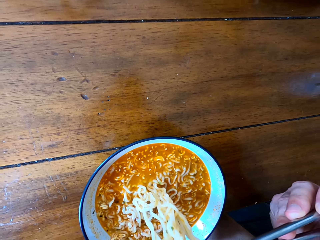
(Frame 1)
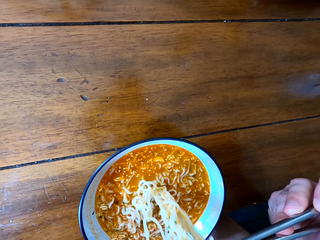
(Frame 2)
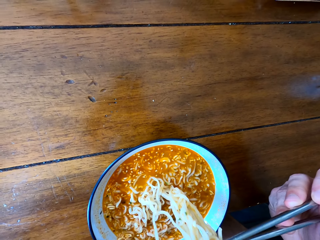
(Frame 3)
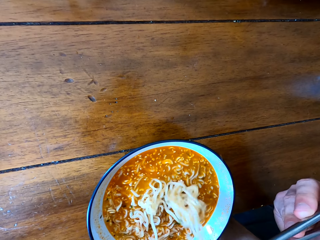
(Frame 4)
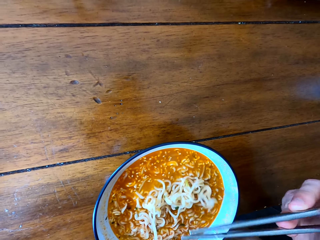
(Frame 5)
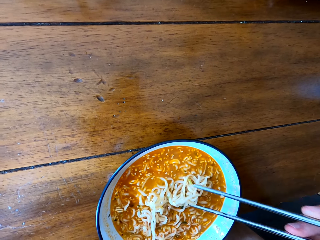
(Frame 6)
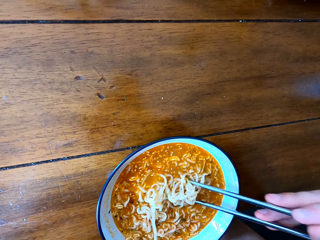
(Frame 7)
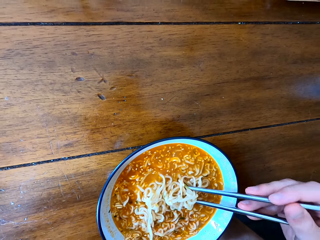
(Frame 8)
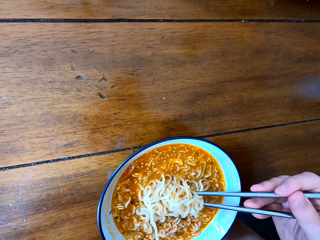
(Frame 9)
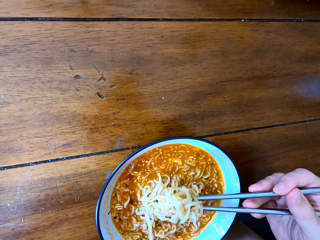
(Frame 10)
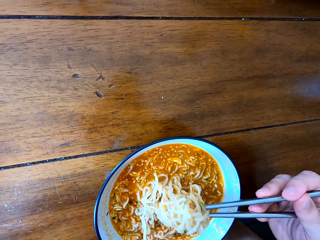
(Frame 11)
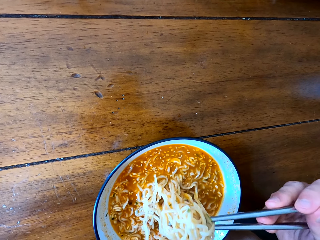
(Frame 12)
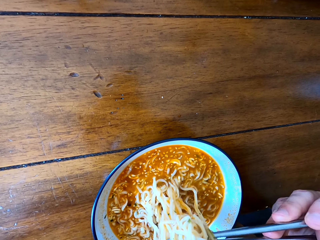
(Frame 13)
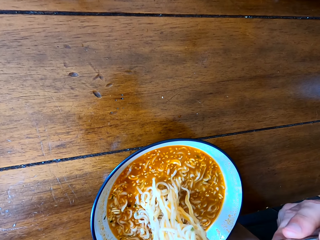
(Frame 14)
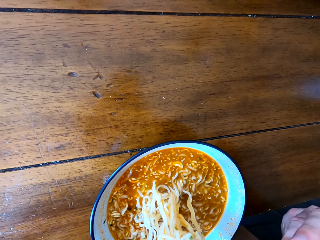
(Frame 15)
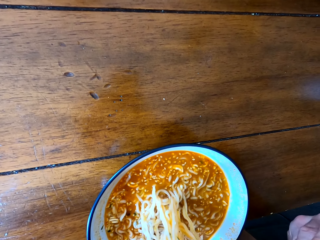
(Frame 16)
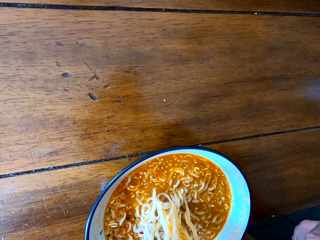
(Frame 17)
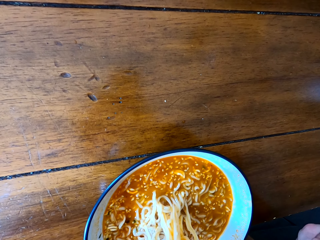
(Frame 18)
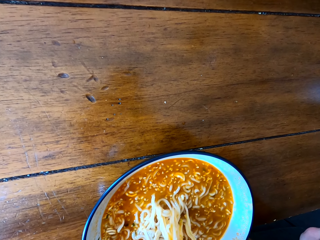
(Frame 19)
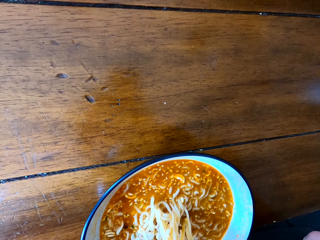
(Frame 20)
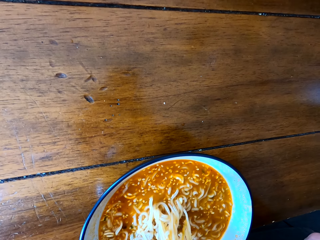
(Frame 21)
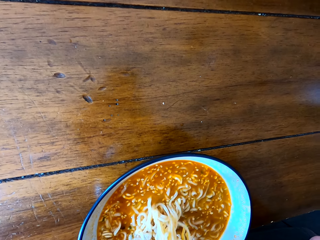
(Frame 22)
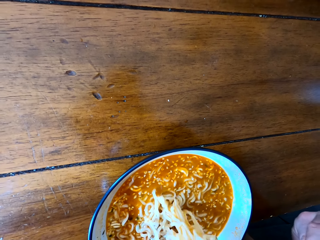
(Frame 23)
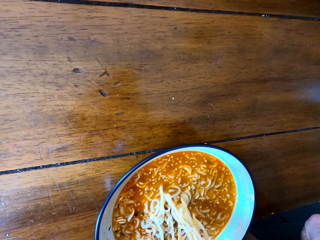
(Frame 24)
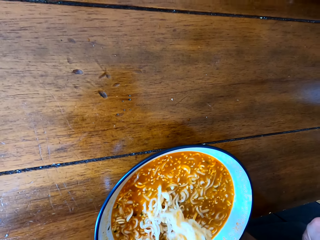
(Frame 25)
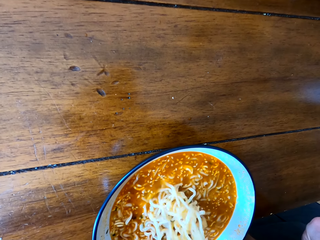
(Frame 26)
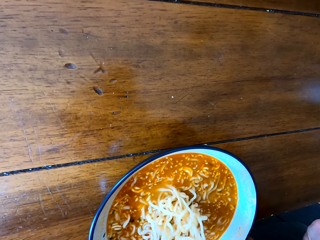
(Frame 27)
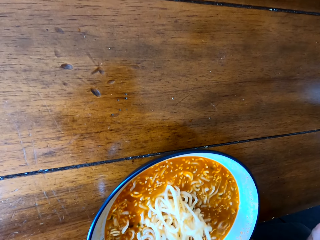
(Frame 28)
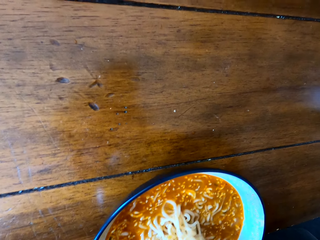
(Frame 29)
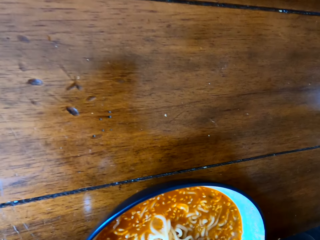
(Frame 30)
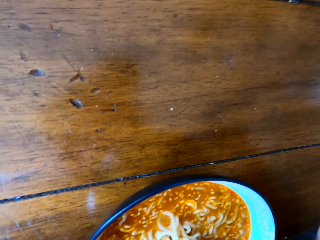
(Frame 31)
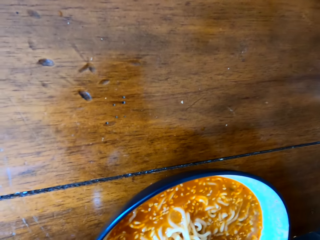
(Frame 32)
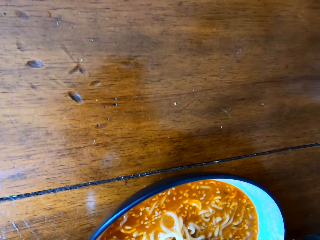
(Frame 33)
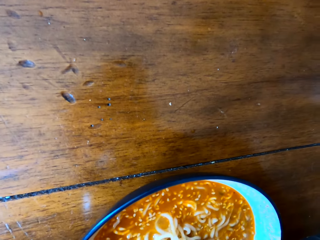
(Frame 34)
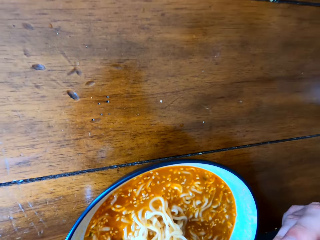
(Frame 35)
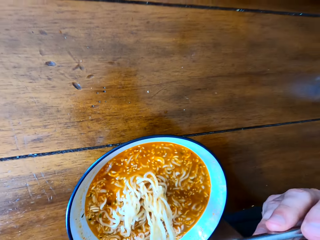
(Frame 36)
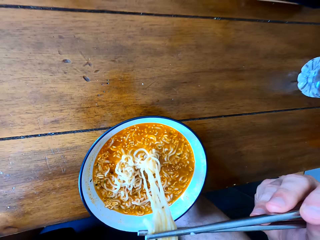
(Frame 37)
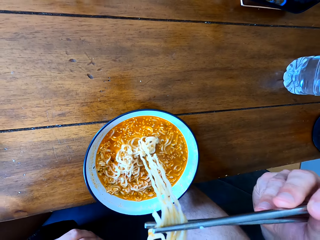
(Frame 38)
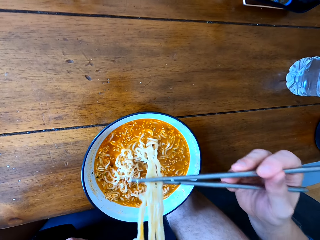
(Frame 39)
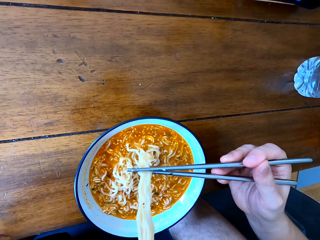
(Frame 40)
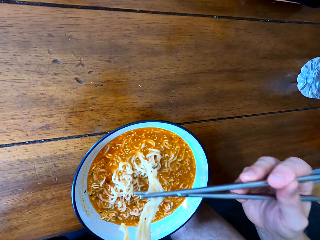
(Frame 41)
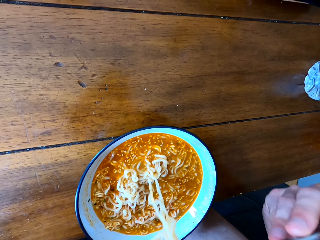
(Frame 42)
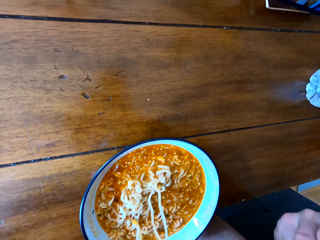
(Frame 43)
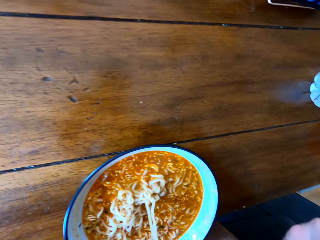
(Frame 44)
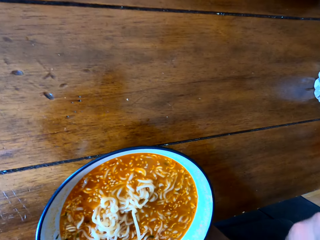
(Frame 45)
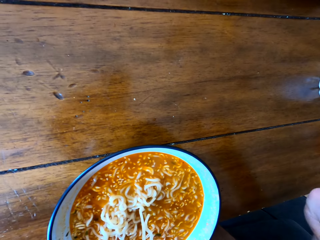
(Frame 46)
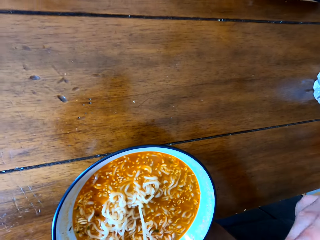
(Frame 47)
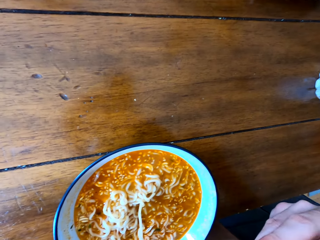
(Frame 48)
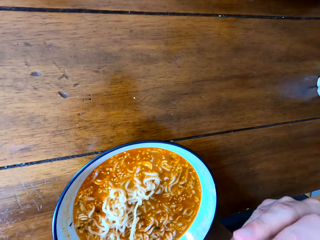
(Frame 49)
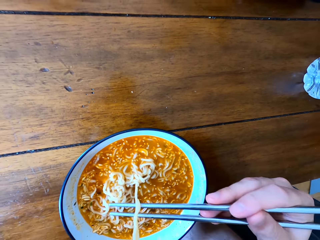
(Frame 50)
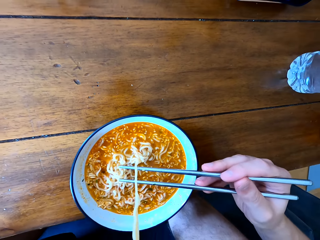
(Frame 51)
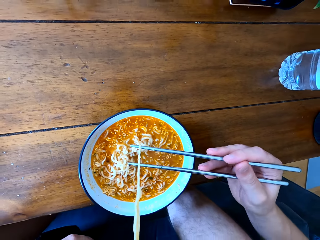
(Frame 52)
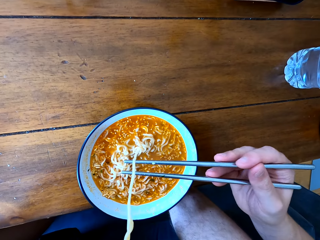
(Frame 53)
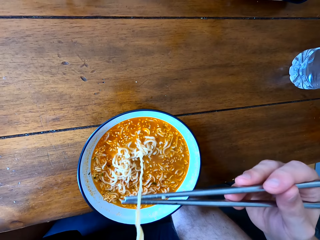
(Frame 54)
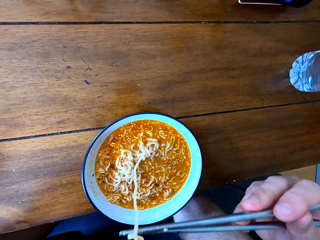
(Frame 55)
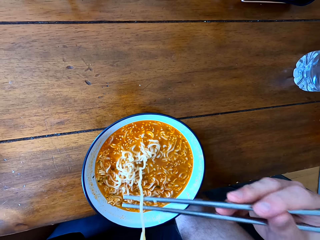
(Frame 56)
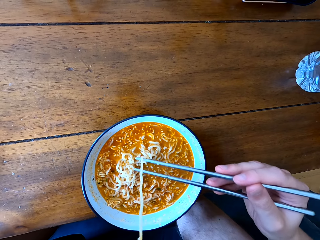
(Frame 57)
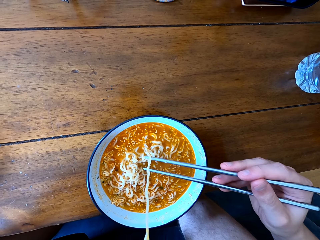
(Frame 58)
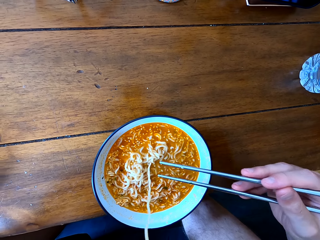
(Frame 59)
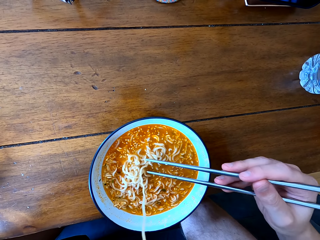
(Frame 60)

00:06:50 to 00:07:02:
The camera wearer scoops noodles with chopsticks. They cool the noodles and eat the noodles.

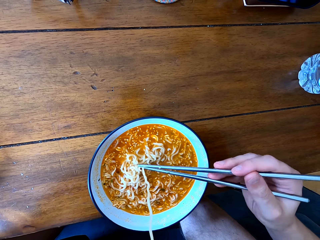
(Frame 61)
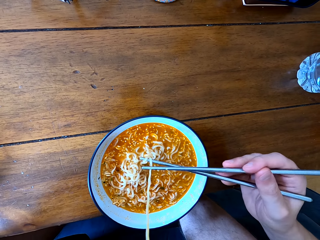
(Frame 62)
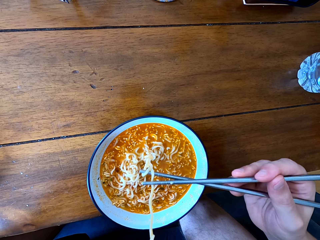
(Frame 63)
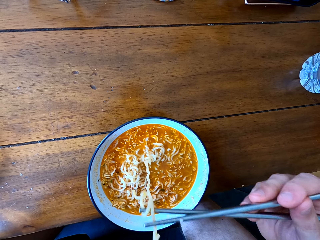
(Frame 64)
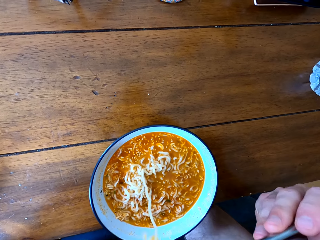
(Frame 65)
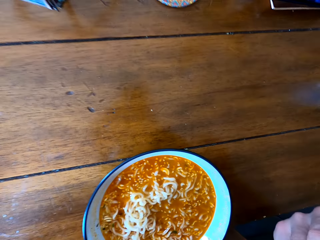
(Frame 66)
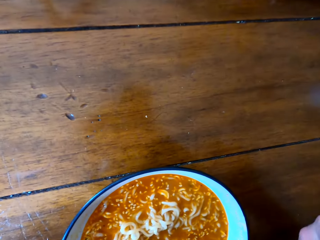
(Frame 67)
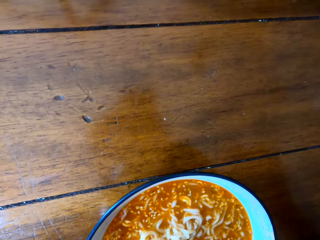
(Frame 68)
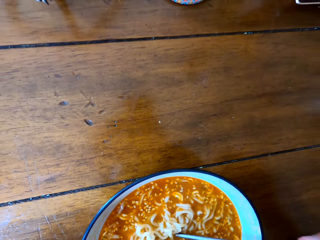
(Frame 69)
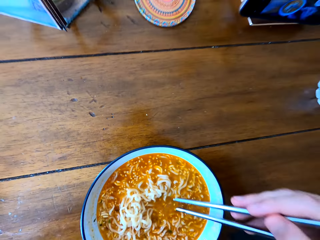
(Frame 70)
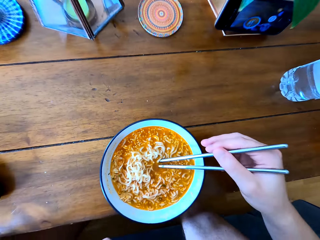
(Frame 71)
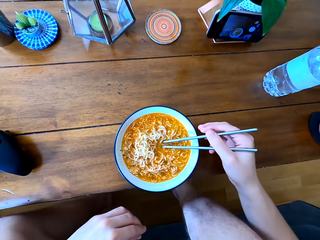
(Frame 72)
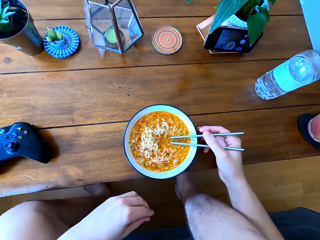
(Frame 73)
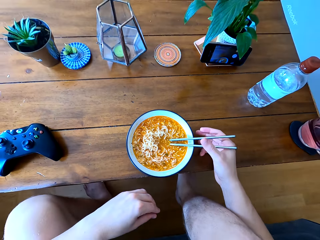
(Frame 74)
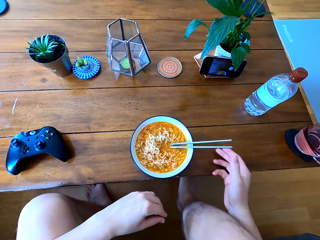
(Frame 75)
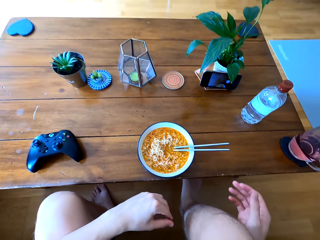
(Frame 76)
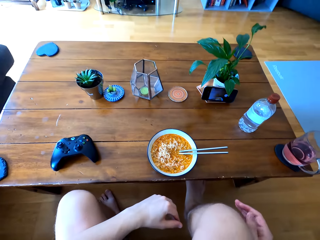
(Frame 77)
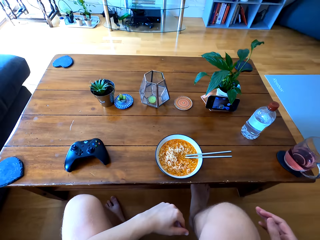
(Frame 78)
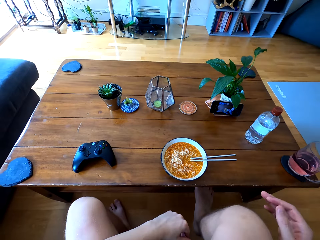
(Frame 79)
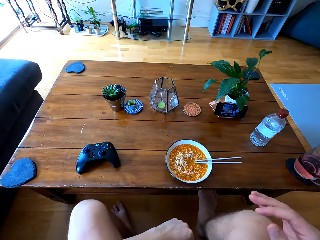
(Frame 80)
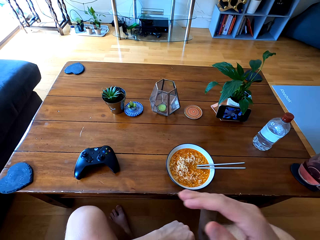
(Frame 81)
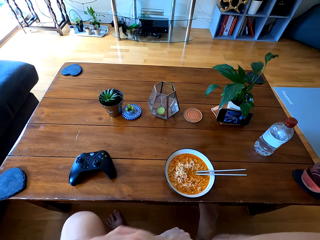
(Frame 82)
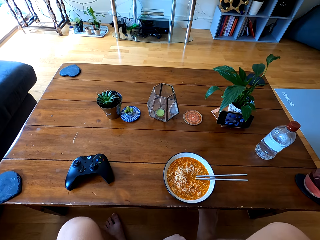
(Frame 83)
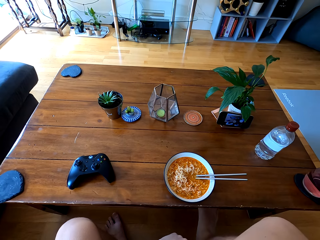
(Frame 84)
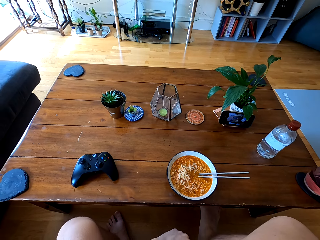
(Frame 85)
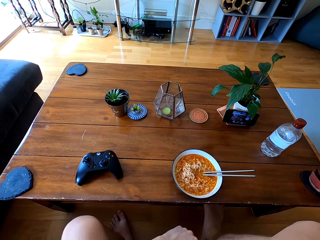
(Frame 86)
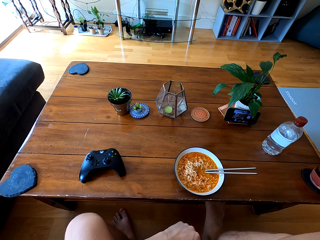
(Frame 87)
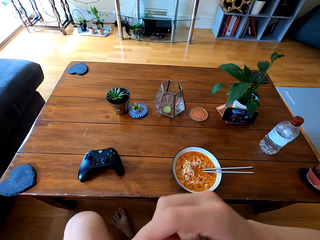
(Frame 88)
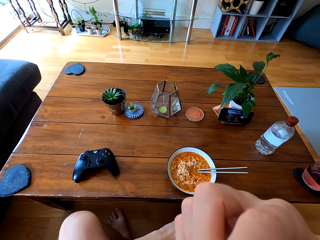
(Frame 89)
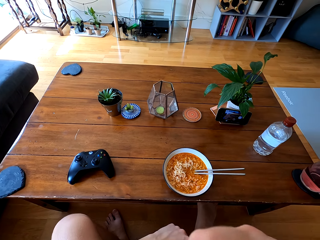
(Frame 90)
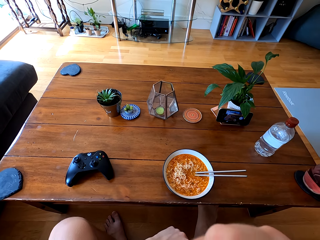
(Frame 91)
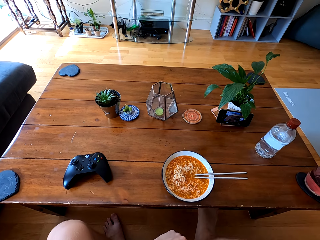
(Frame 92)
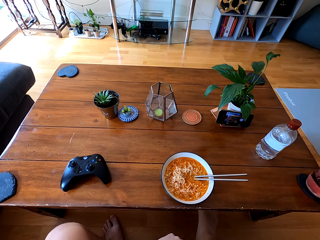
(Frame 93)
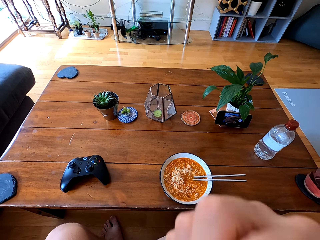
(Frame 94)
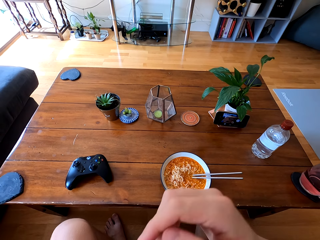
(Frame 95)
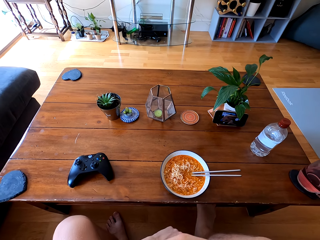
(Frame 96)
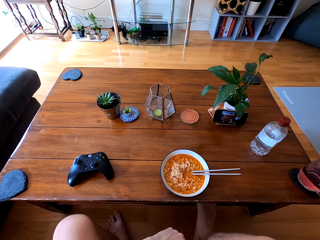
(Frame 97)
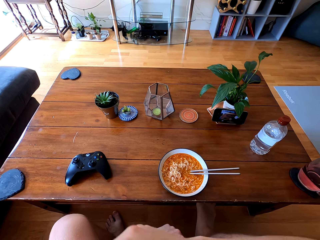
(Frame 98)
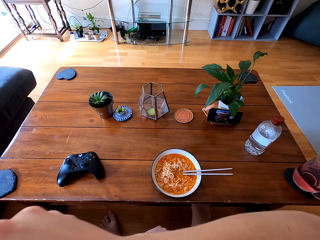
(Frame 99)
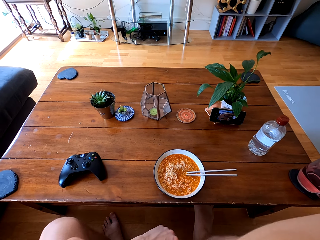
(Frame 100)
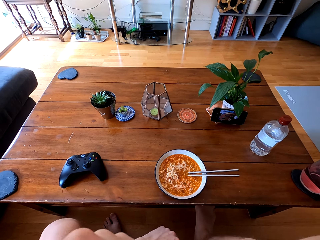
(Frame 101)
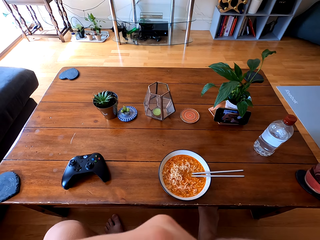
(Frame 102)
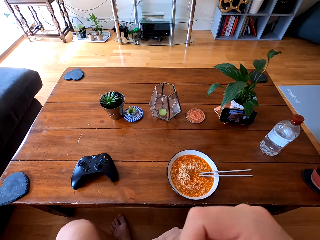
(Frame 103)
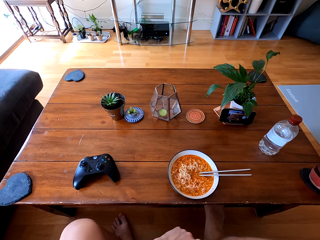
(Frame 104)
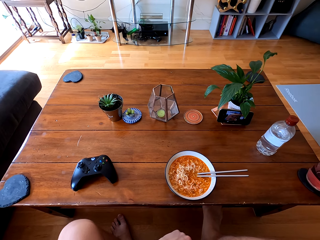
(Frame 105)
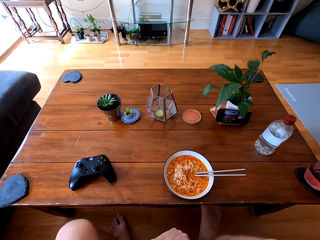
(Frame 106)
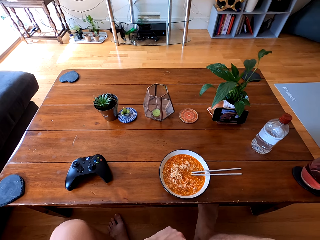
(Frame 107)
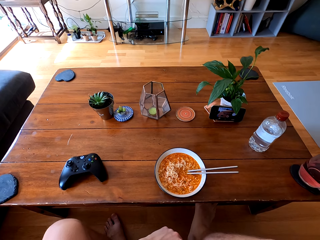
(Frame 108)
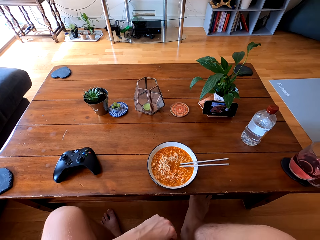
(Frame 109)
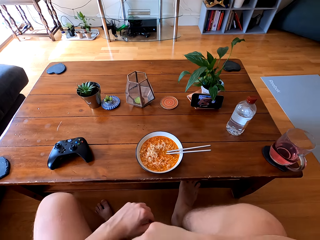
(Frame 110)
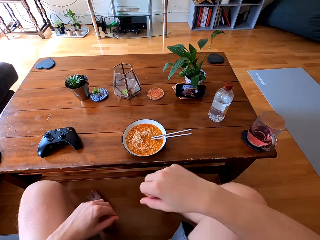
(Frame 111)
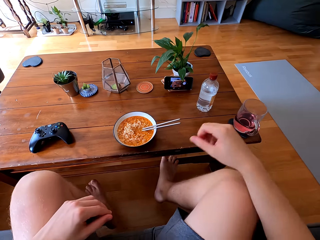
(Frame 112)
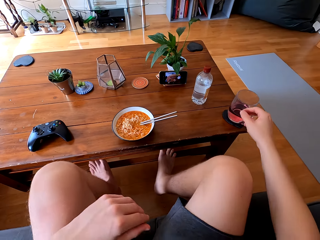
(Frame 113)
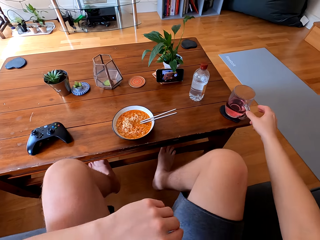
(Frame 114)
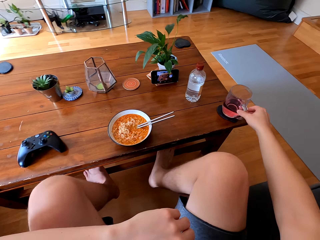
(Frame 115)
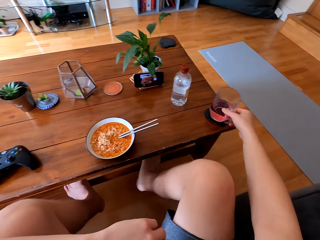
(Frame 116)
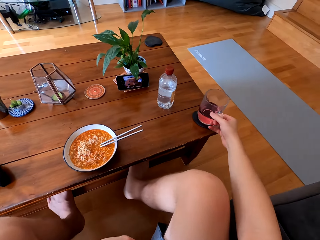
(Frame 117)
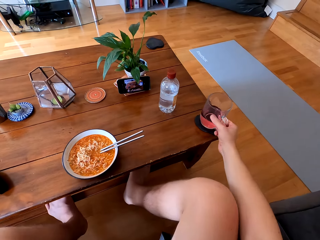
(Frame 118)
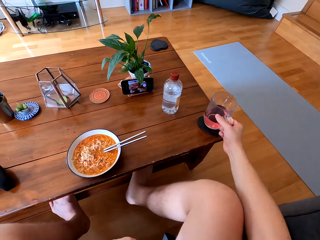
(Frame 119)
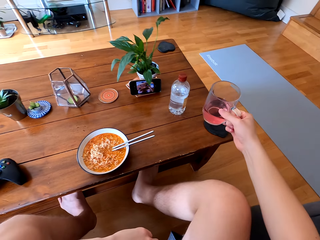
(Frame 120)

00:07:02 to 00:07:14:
The camera wearer puts the chopsticks on the plate. He touches his mouth. He wipes his mouth with his hand. He picks up a glass of juice.
